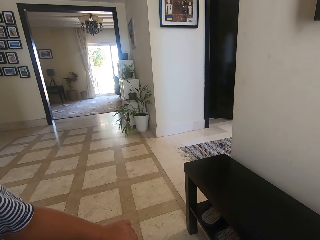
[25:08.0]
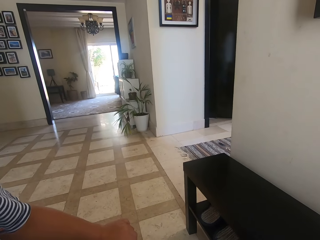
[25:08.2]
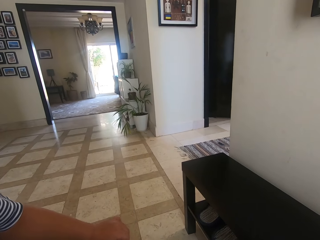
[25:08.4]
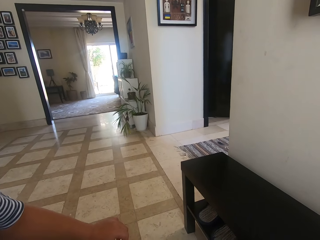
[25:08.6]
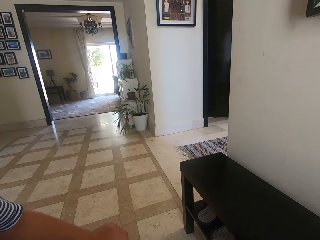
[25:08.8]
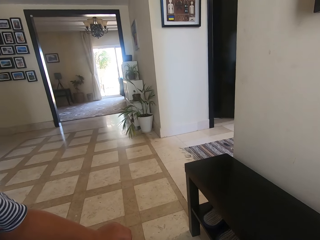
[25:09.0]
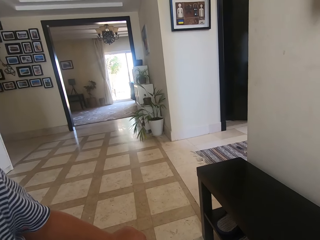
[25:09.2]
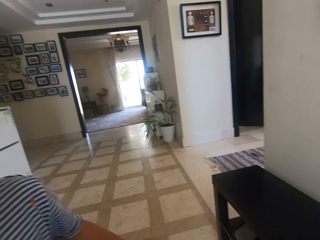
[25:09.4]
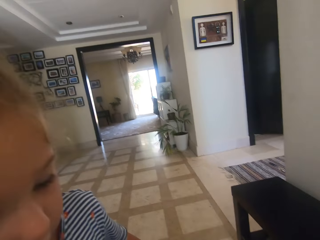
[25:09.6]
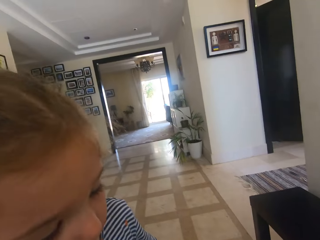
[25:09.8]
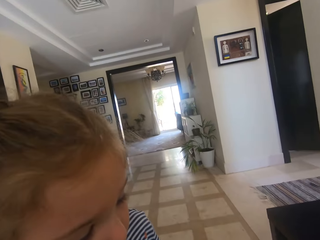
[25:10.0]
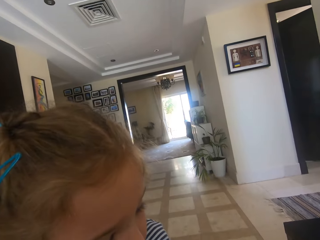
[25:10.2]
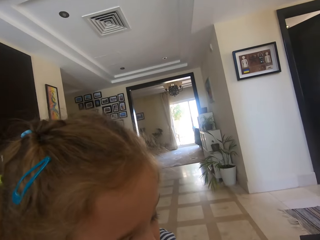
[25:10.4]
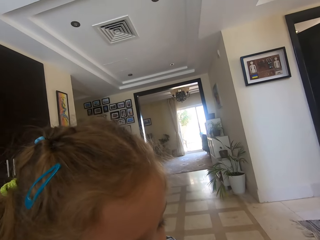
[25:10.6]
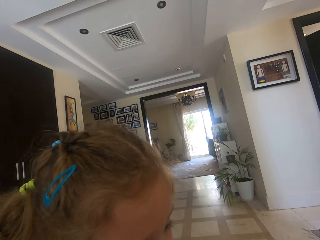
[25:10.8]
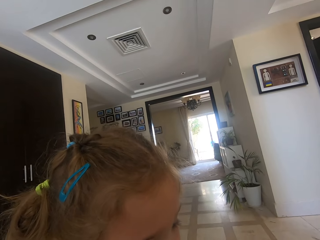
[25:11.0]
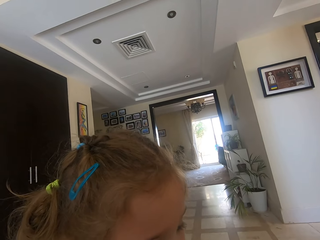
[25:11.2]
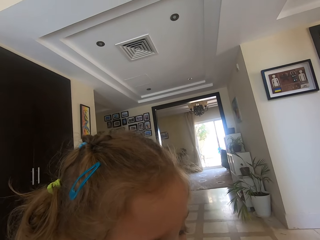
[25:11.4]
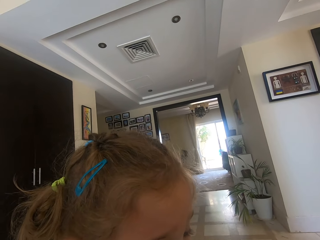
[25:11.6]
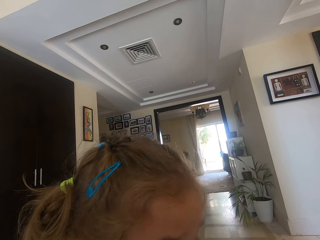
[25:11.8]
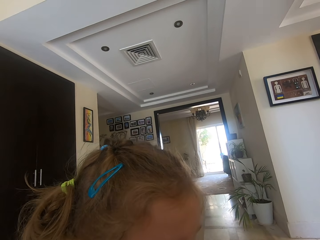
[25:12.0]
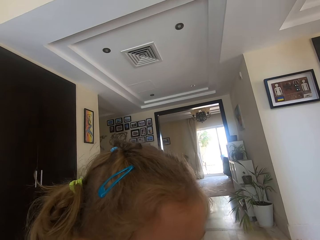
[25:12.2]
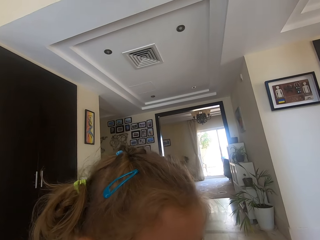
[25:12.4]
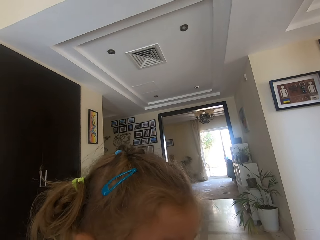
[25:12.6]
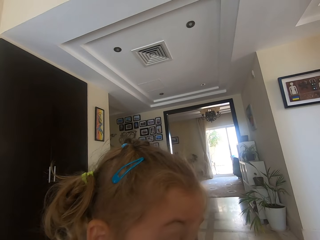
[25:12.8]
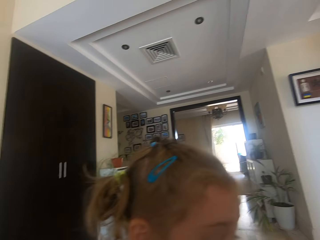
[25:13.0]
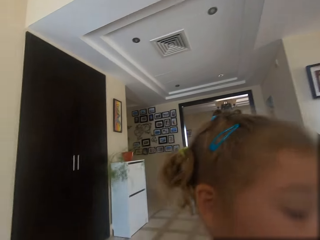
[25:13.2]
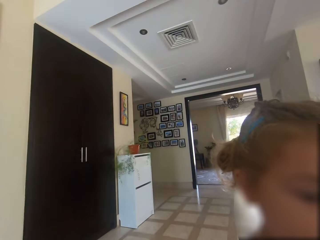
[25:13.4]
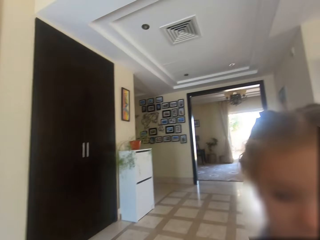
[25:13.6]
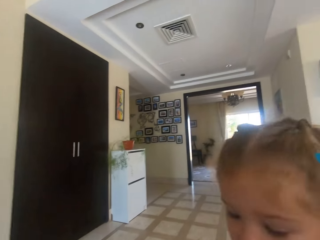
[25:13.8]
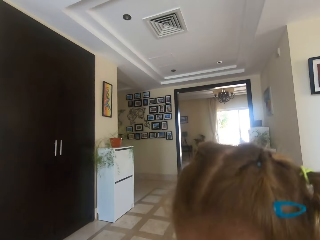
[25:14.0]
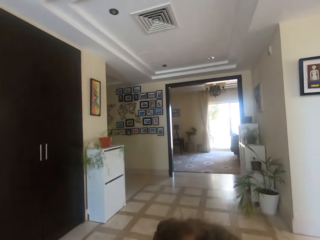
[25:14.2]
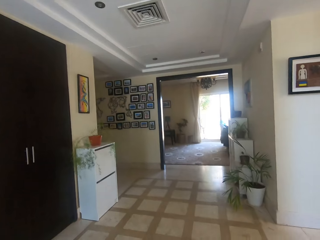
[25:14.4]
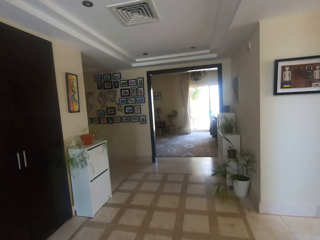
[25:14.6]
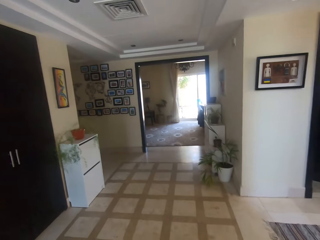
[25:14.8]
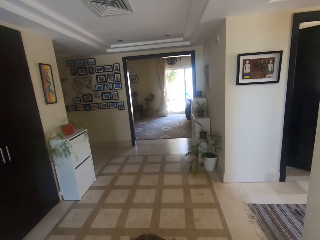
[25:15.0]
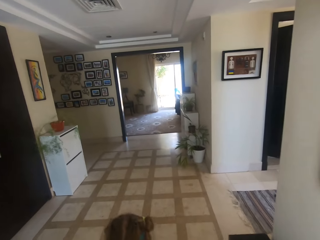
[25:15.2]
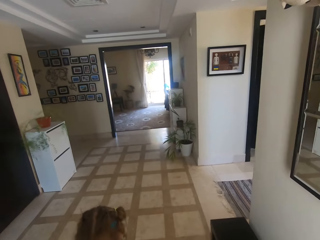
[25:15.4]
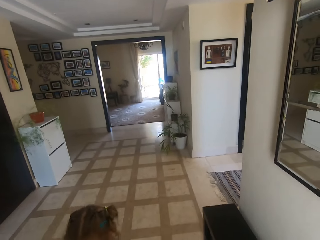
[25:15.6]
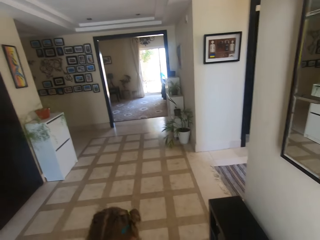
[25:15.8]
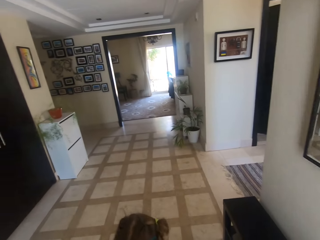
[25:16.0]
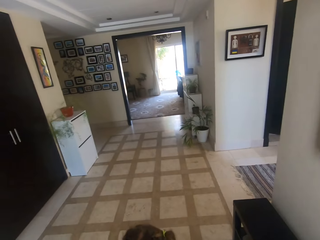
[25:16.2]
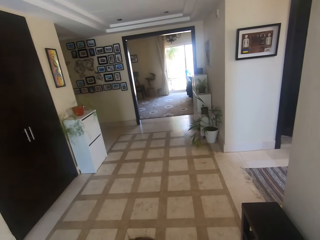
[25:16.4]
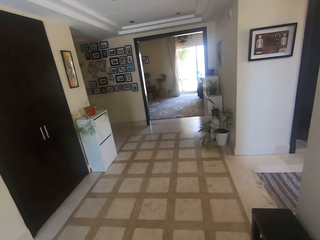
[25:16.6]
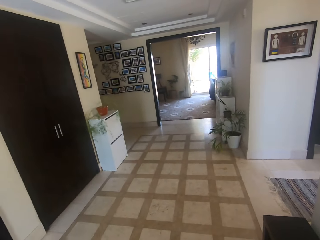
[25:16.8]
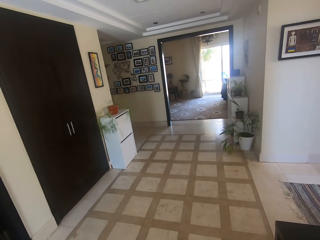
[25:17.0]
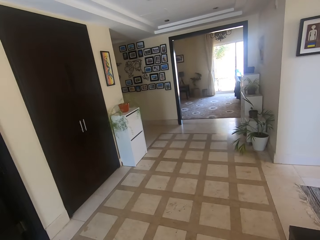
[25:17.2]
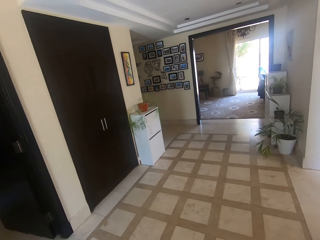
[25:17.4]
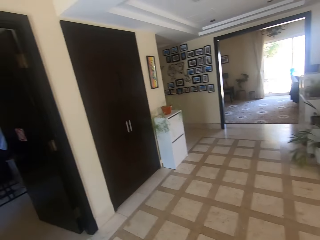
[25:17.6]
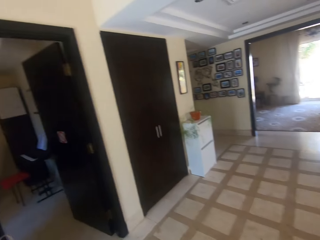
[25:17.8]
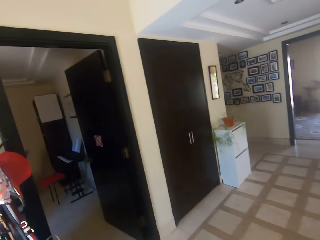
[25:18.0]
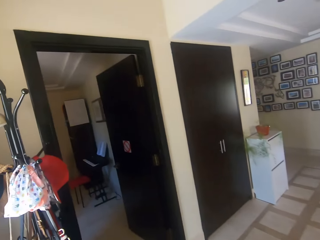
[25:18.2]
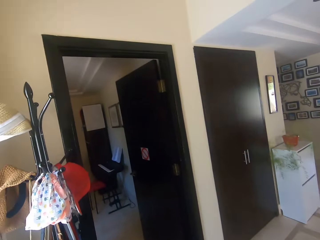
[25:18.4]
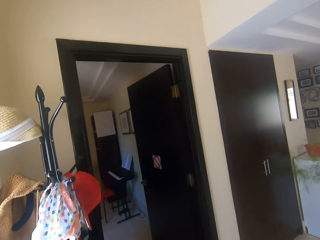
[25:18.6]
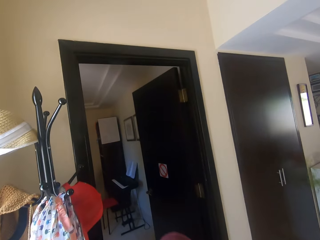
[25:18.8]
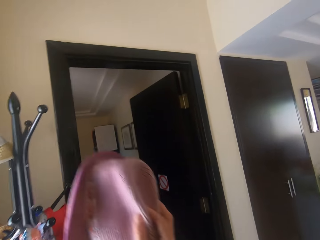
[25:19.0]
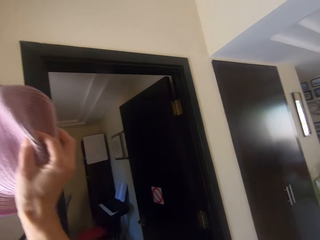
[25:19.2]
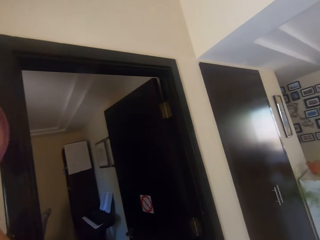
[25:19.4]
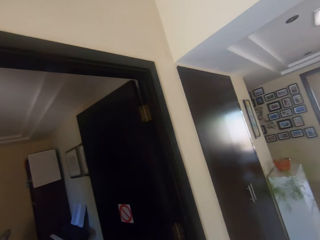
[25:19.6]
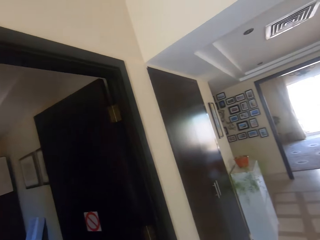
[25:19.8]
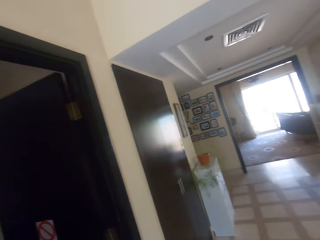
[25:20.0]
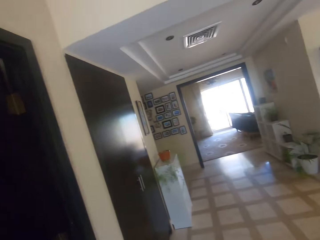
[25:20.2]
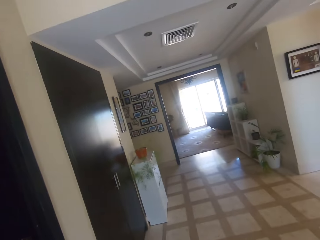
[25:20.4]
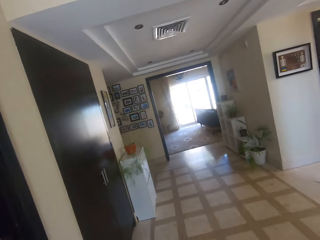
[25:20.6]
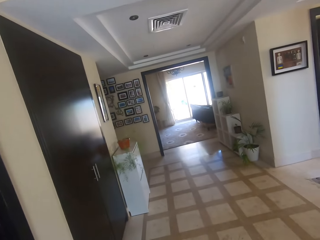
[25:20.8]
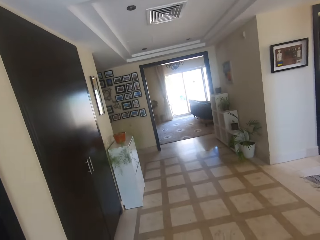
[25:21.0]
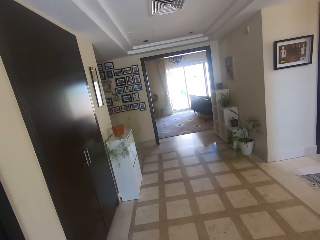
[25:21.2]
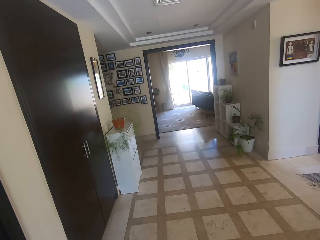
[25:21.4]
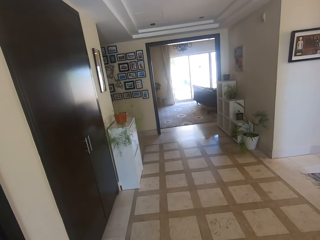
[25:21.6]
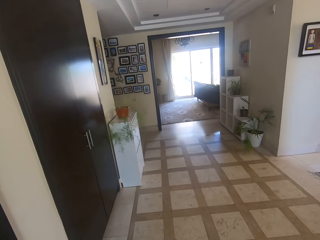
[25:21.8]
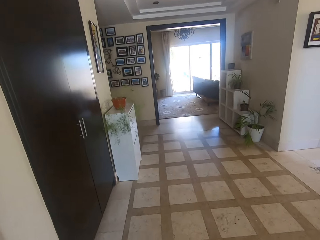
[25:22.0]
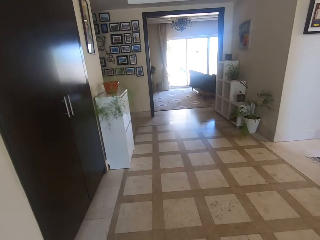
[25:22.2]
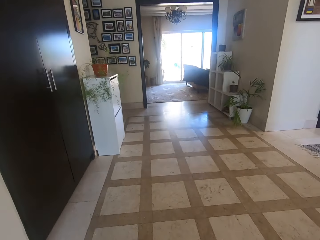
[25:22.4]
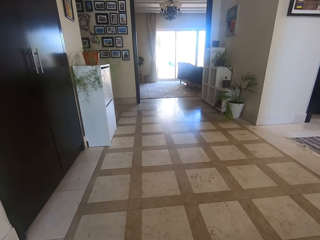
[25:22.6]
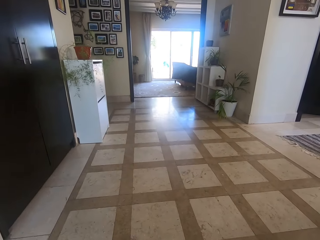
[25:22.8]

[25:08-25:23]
A girl moves around. The girl moves around again. The camera wearer turns around. They converse with the girl. They lift a hand upwards. They hang a hat on the hat stand. They converse with the girl. They turn around. They converse with the girl again. They look around.

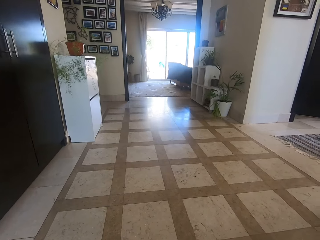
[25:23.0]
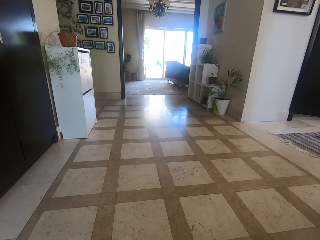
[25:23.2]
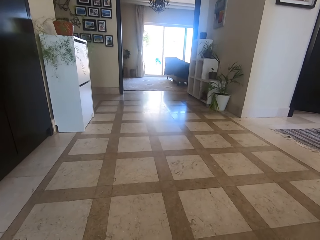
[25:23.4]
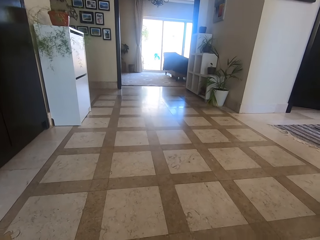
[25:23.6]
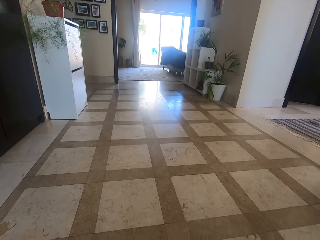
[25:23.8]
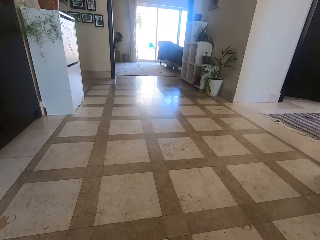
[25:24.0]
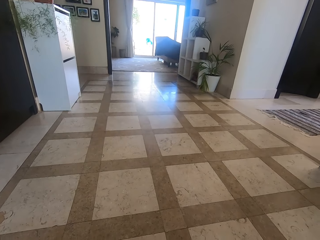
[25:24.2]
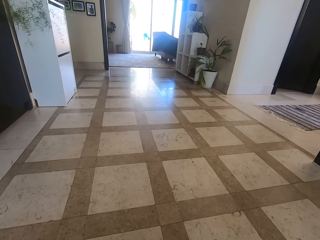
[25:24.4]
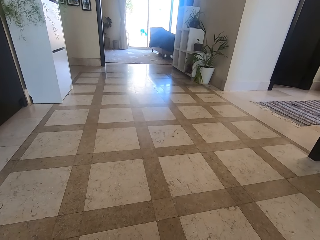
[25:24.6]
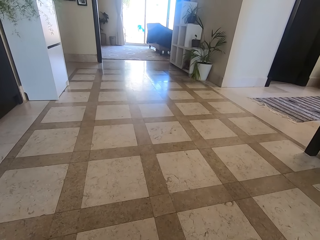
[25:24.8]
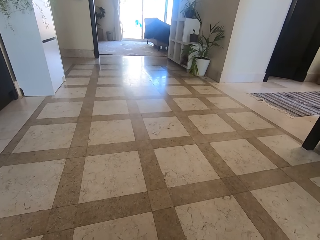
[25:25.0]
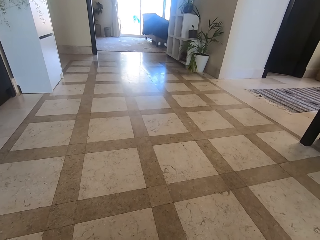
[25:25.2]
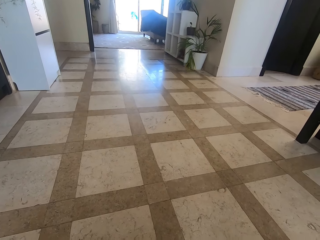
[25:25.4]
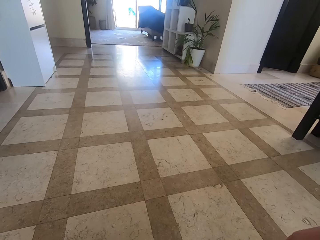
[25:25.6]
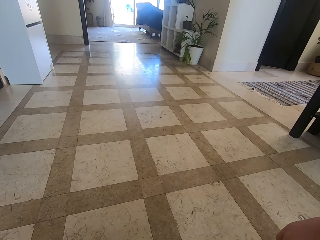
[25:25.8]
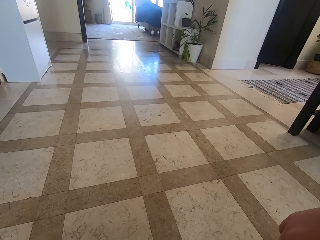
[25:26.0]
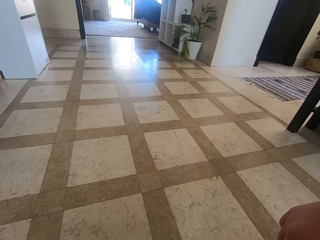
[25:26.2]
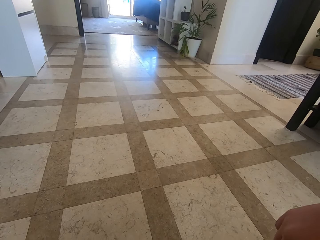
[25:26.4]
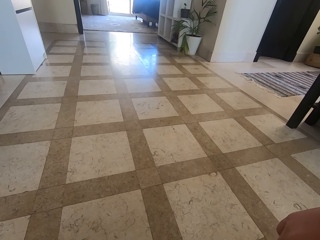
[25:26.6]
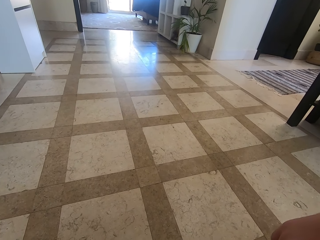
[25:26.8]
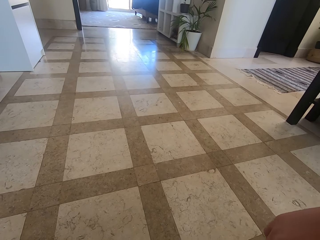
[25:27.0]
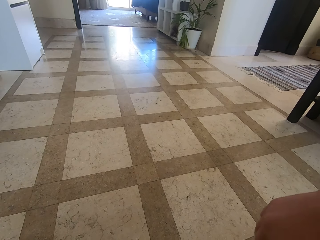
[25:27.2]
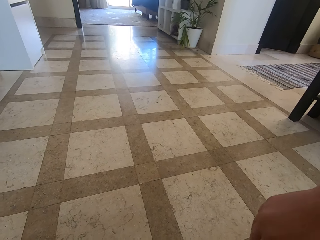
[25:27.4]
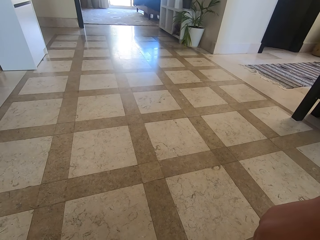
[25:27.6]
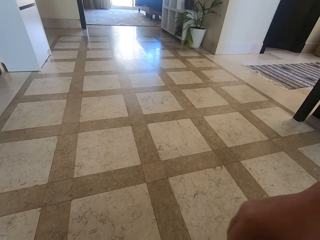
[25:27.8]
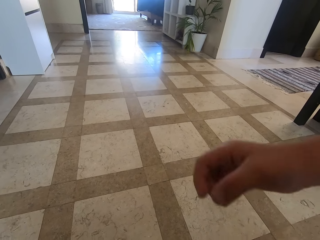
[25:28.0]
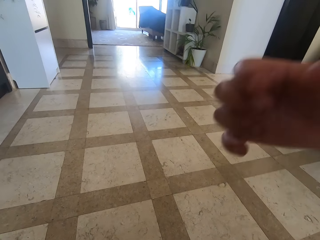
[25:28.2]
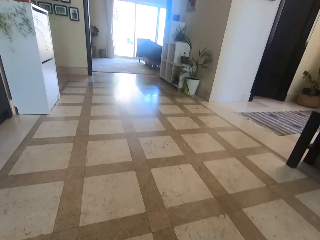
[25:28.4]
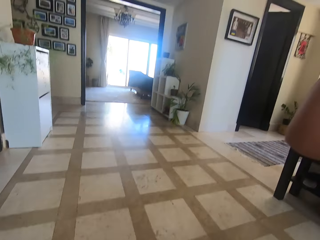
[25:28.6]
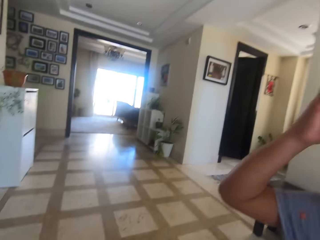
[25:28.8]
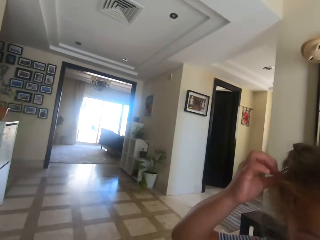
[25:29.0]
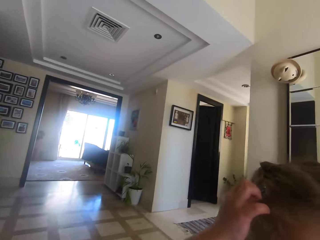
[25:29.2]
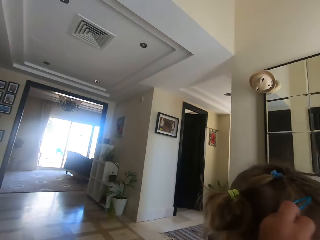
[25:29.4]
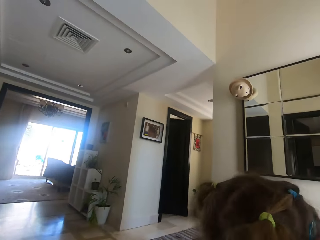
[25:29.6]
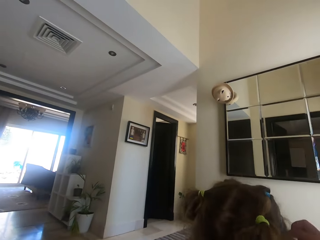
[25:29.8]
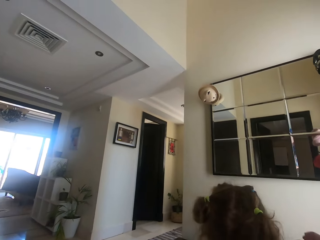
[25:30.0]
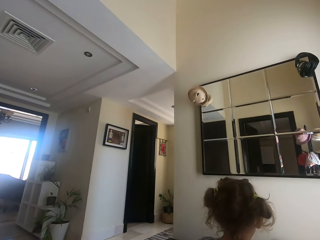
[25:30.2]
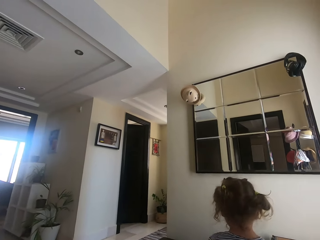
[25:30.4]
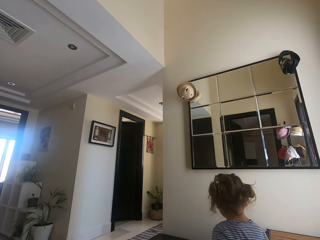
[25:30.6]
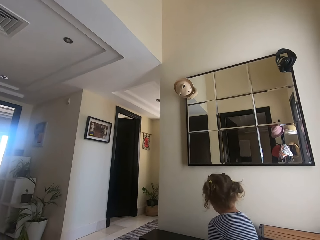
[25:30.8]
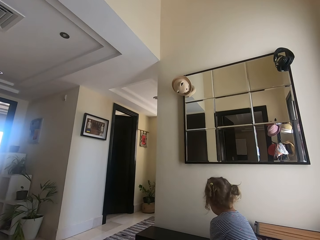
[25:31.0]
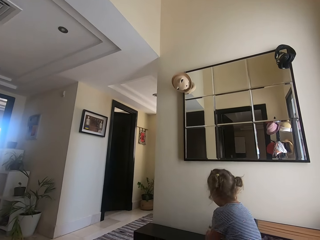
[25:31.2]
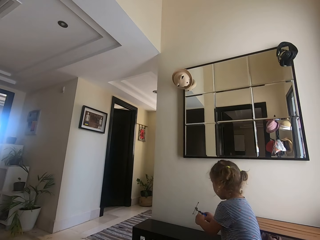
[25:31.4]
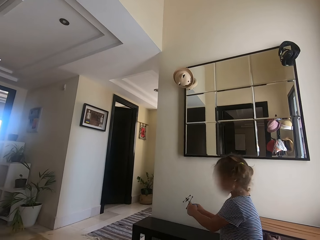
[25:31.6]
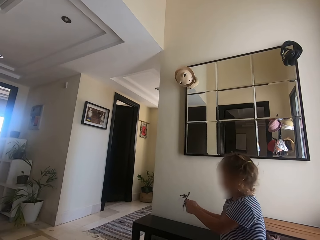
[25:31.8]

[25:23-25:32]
A girl moves her hand around. The girl touches her head, walks around and picks up a toy or figurine on a bench. The camera wearer converses with the girl.
